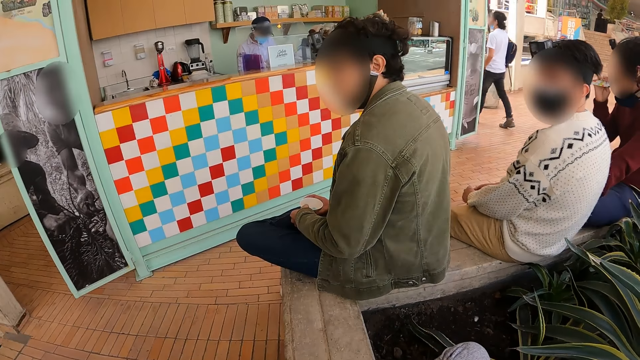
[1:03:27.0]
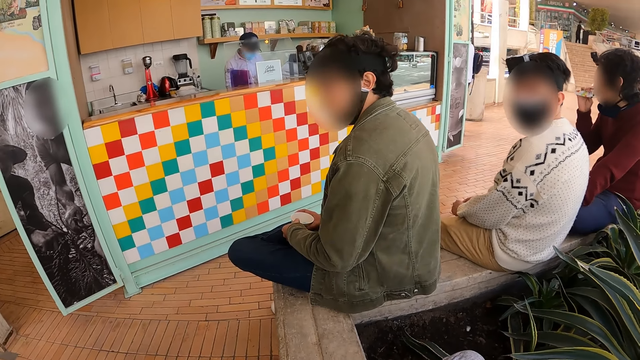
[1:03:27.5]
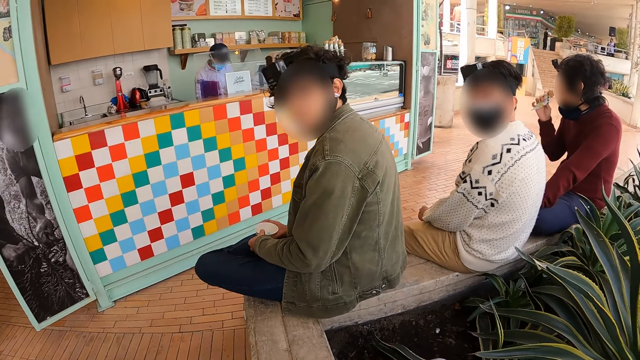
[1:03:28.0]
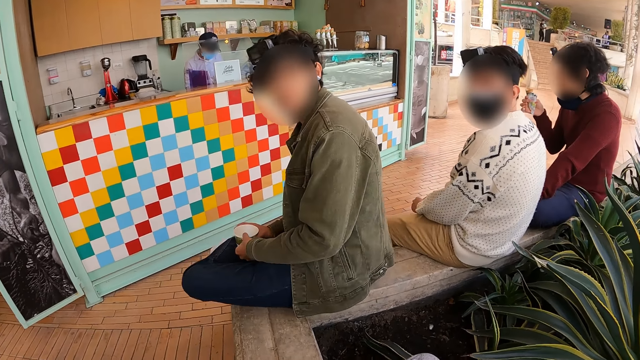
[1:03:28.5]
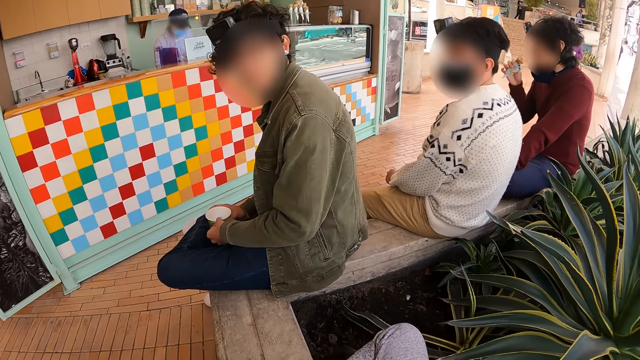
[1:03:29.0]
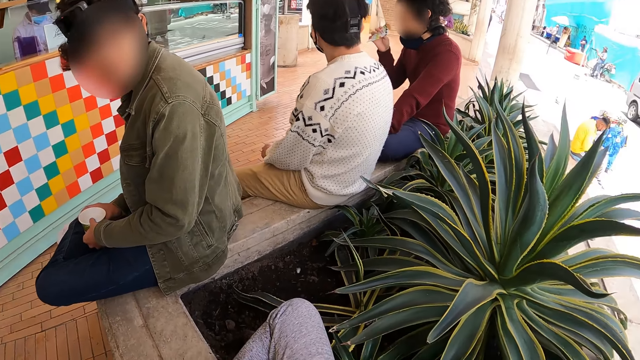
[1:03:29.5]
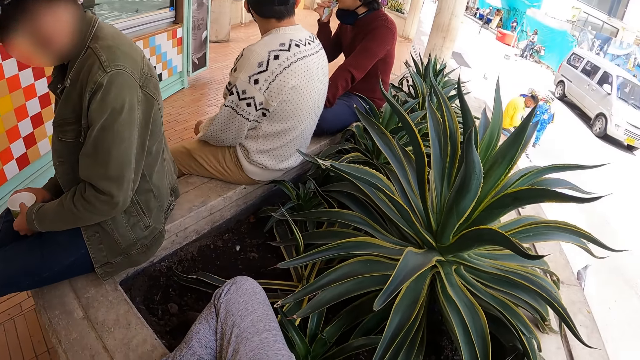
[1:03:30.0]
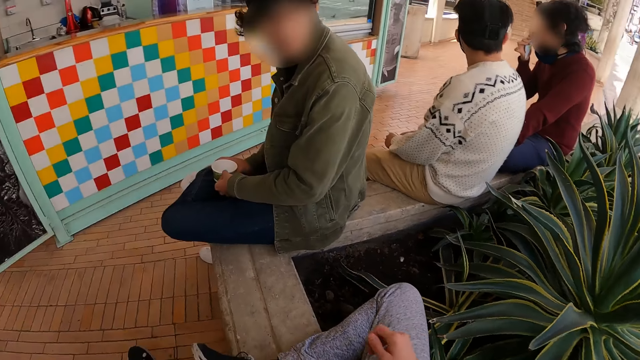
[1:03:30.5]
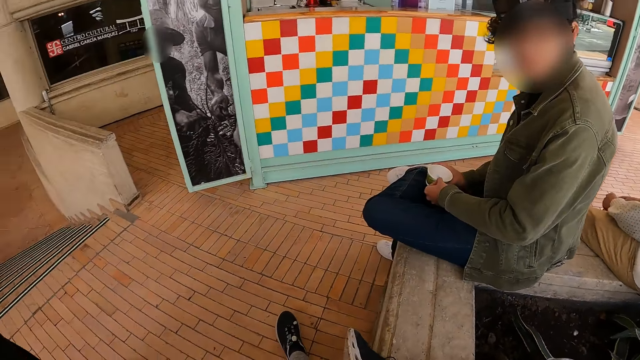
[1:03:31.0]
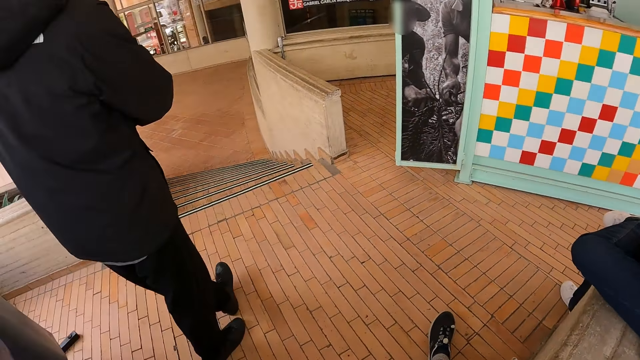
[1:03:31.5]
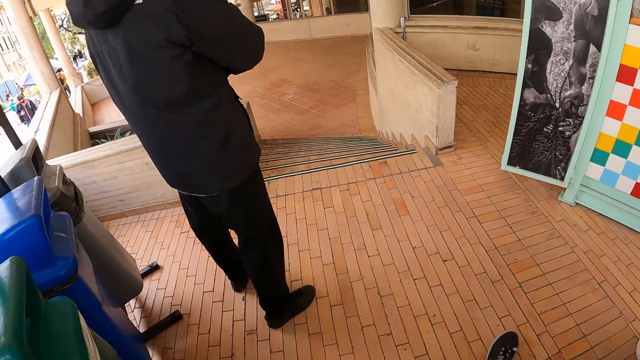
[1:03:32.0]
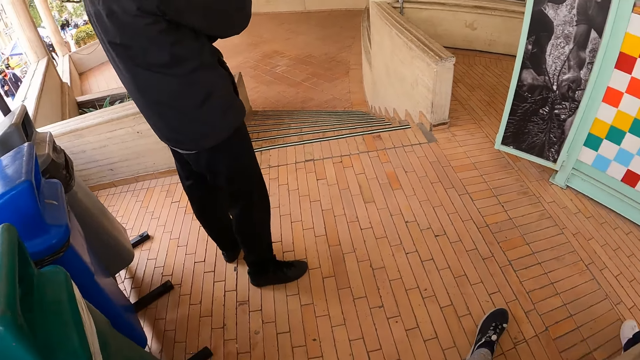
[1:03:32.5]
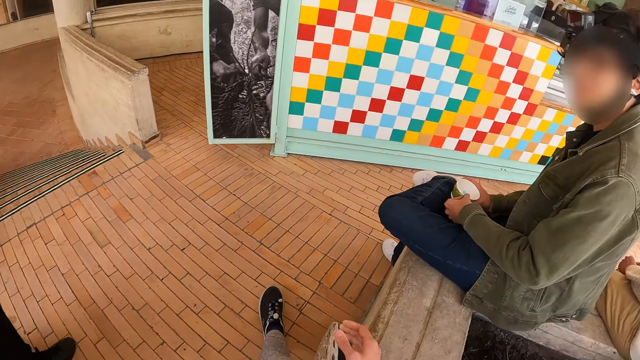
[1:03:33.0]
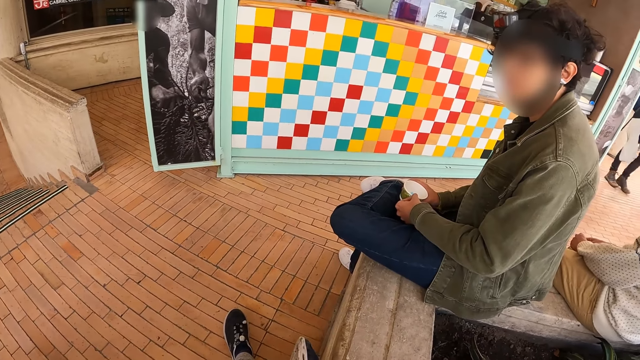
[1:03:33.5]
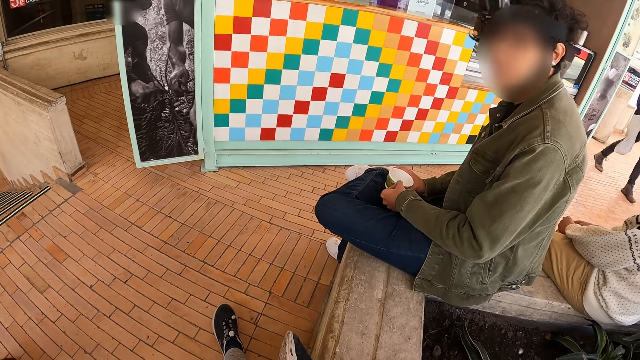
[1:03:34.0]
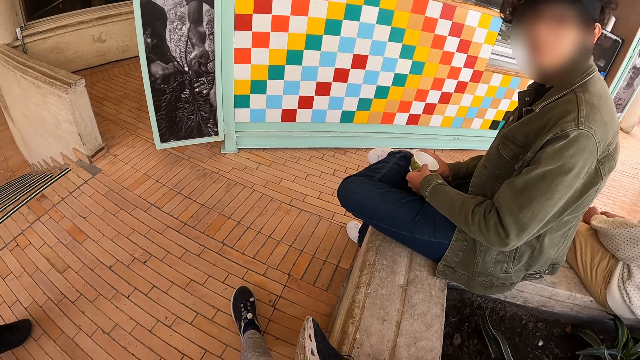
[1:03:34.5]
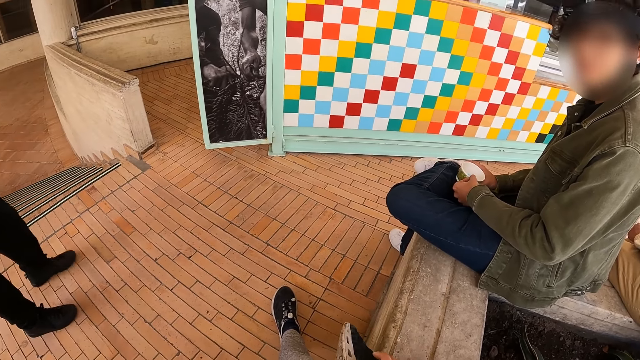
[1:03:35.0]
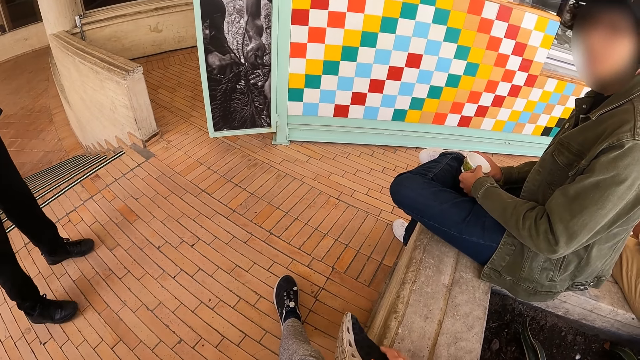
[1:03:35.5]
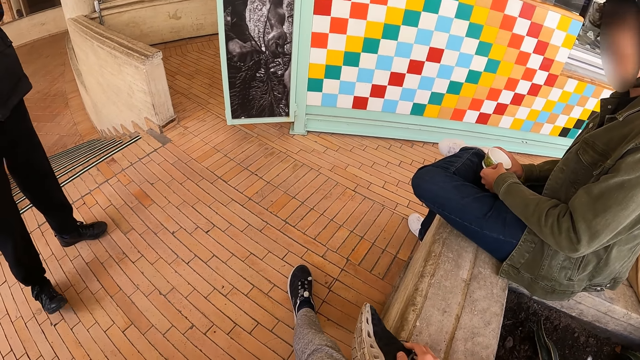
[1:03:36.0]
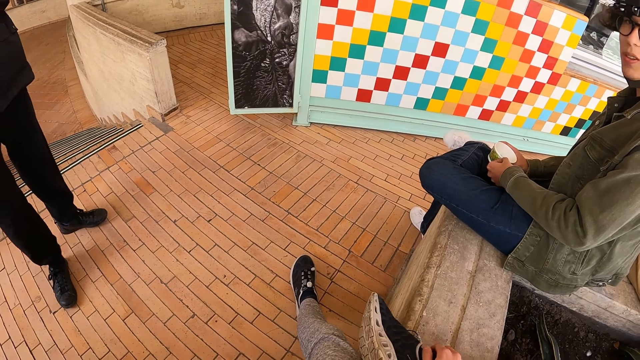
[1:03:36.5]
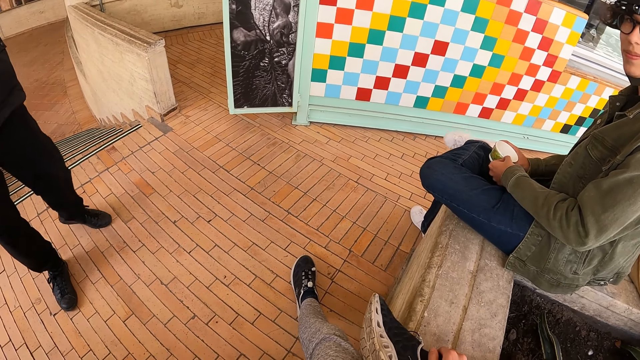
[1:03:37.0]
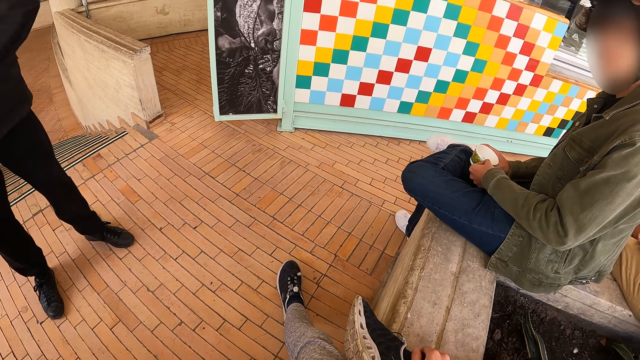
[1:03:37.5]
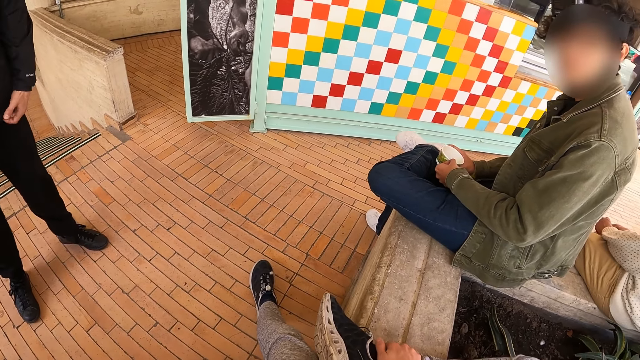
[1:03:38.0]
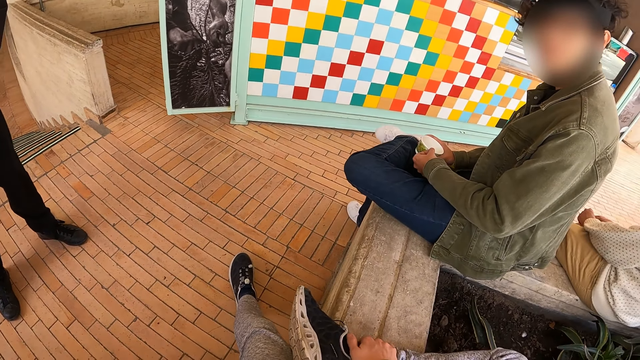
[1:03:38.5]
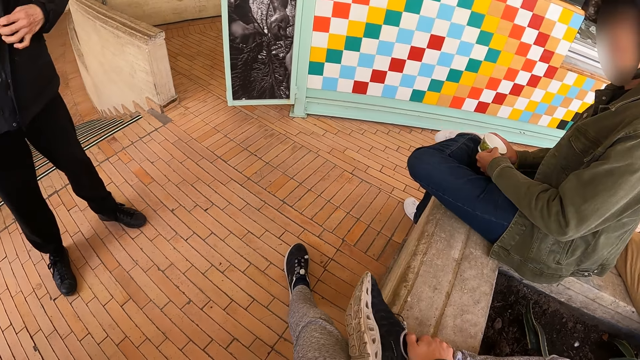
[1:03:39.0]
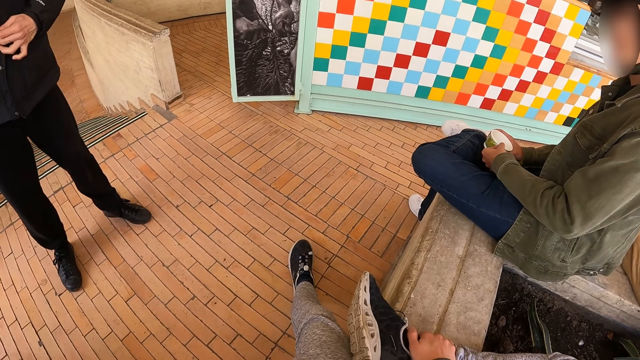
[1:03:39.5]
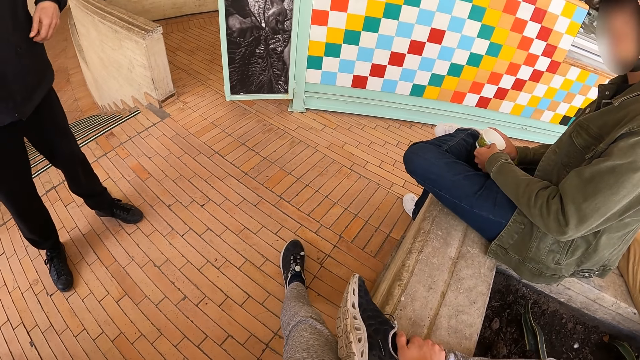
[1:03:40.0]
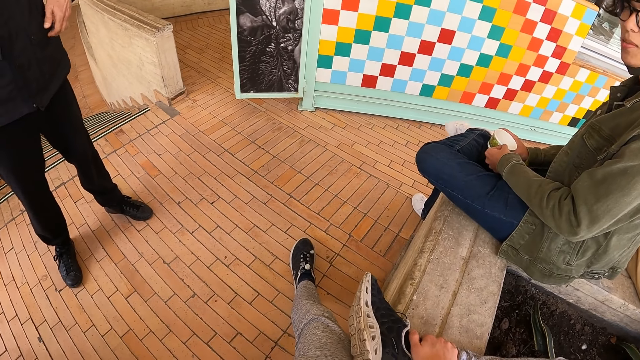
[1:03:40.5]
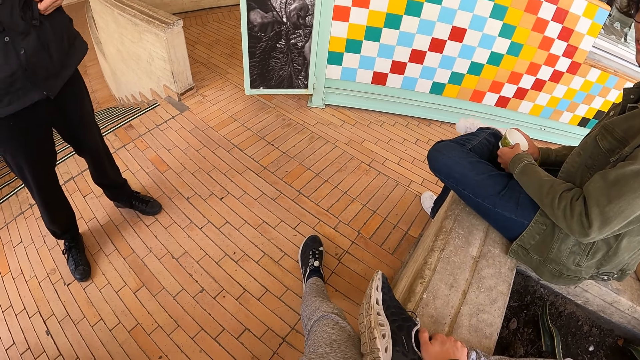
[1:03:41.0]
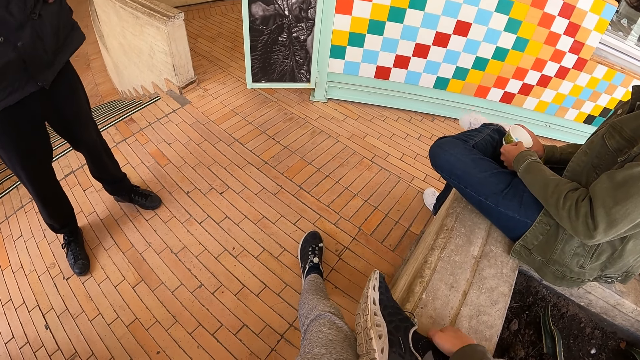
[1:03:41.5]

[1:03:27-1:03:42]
The camera wearer dialogues with a person. They look around. They stretch a hand. They lift a hand. They dialogue with the person. They look at a group of people.

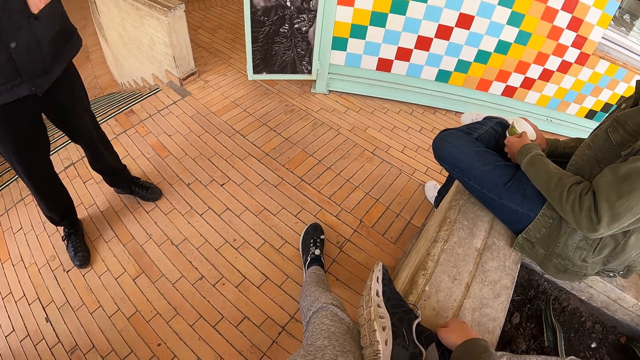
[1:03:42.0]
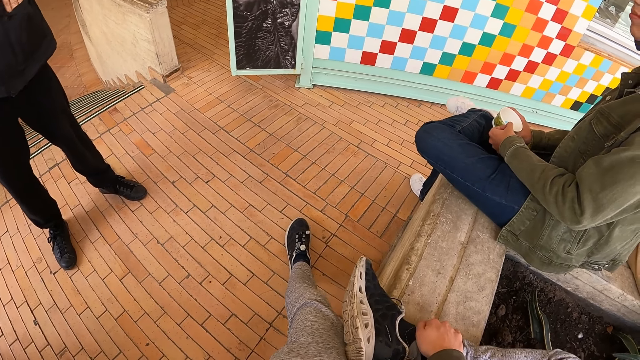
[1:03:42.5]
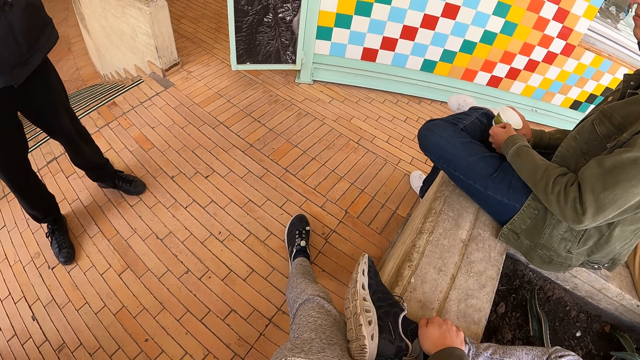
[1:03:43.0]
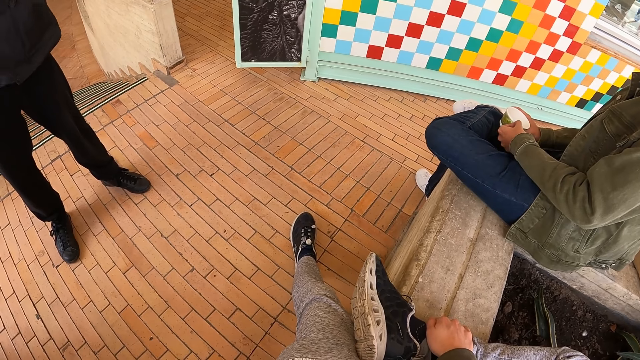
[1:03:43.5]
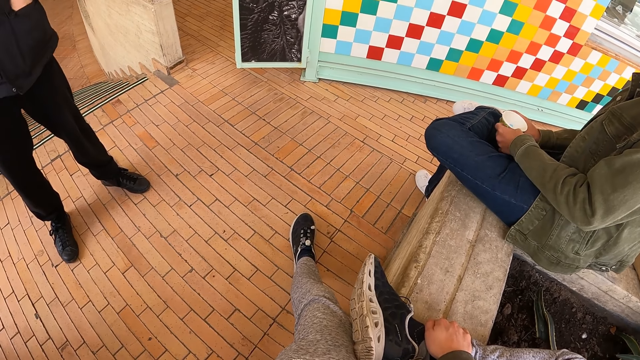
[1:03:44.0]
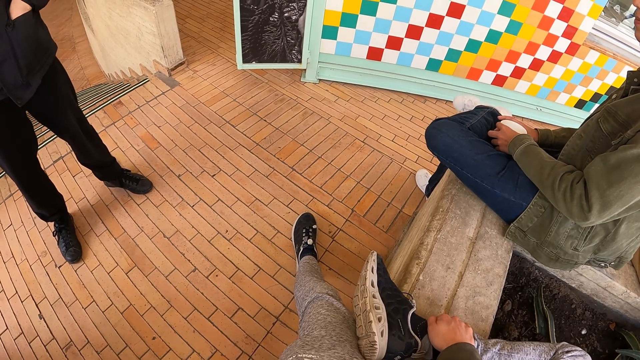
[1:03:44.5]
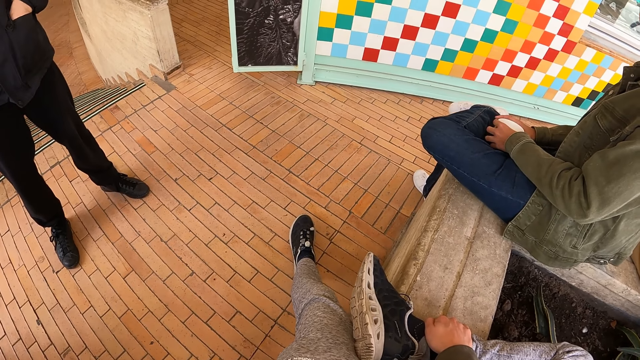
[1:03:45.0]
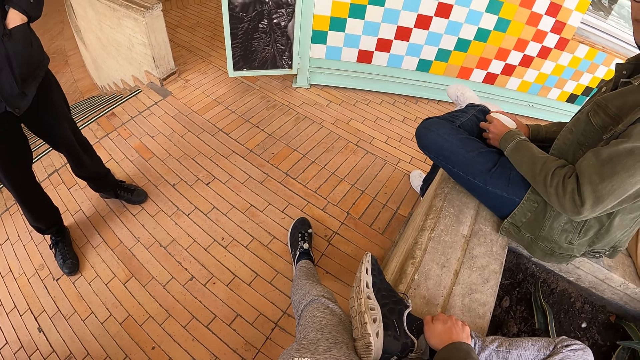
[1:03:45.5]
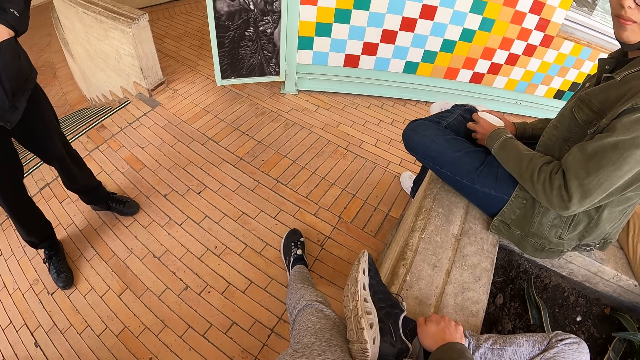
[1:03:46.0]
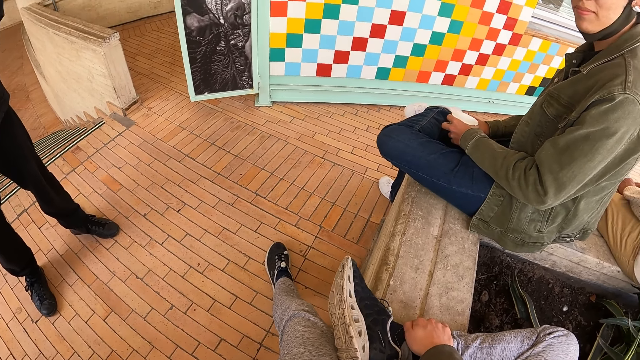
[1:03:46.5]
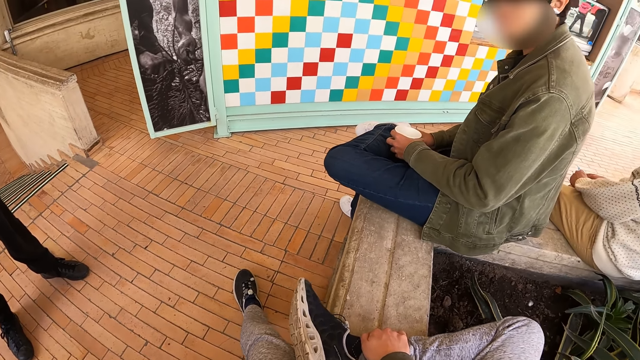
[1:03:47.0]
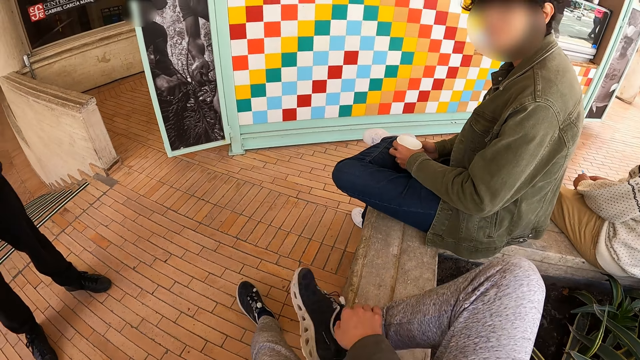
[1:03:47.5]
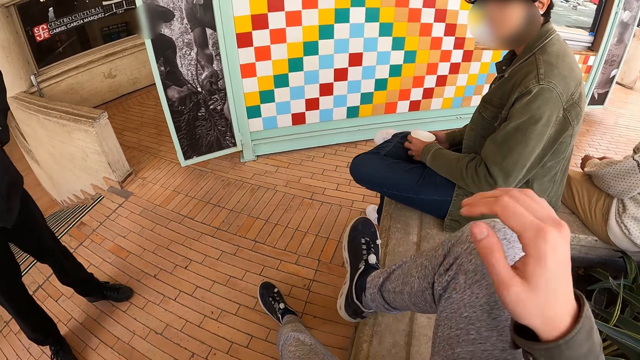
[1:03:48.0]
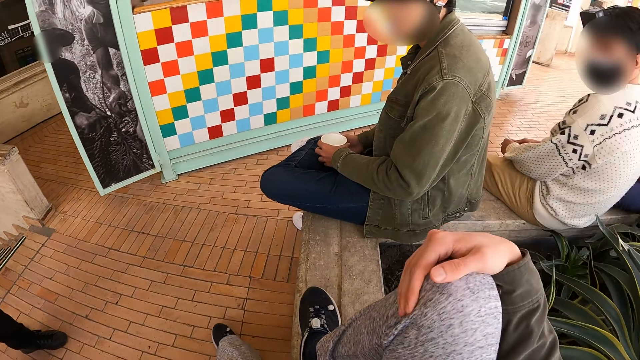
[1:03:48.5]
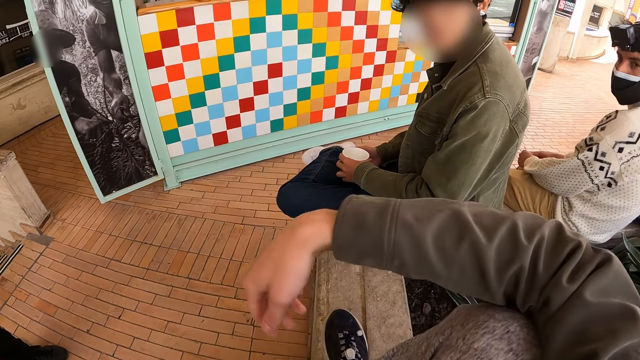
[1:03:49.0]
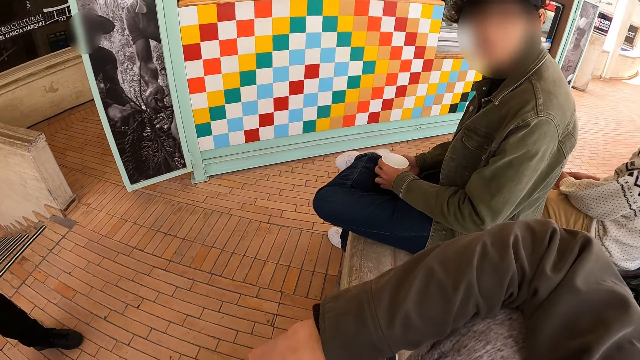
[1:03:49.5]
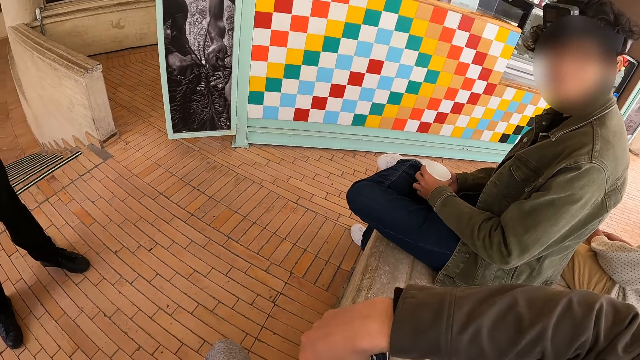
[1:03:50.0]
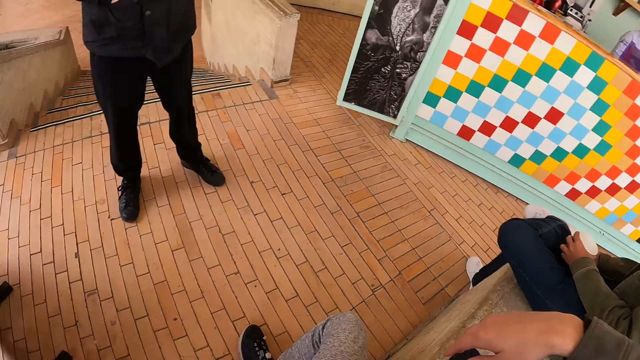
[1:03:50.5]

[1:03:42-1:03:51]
The camera wearer lifts his leg.
